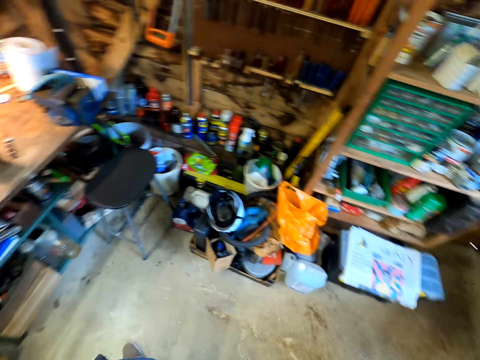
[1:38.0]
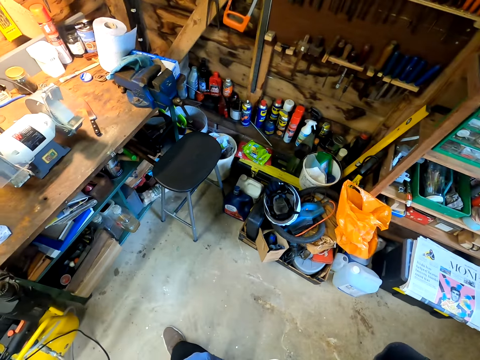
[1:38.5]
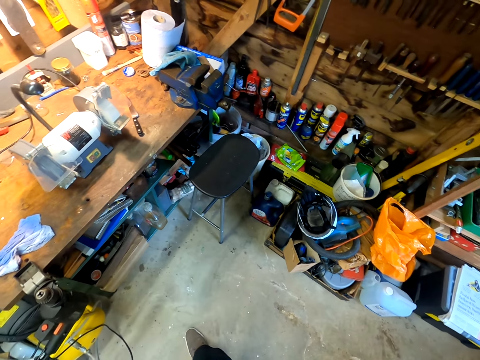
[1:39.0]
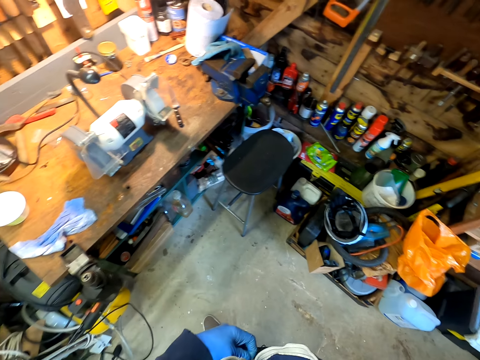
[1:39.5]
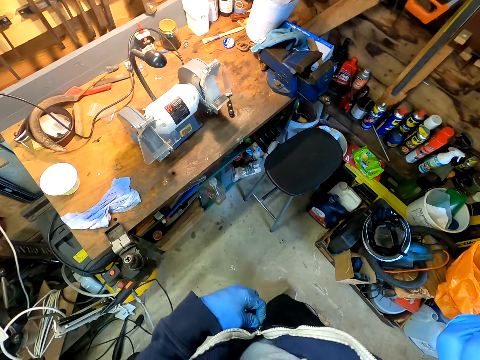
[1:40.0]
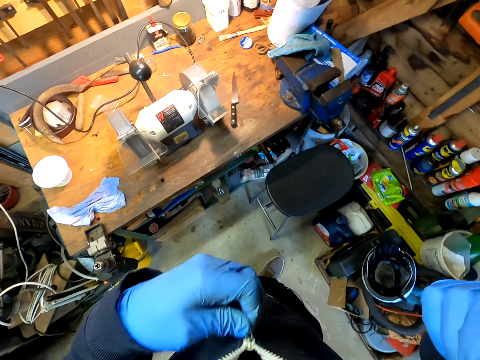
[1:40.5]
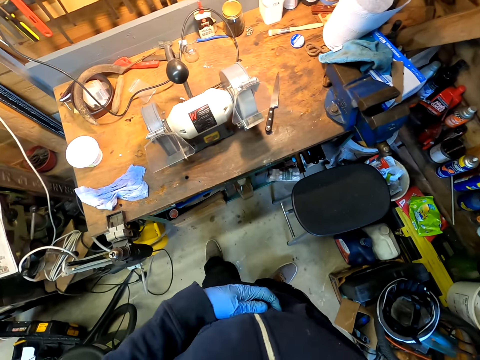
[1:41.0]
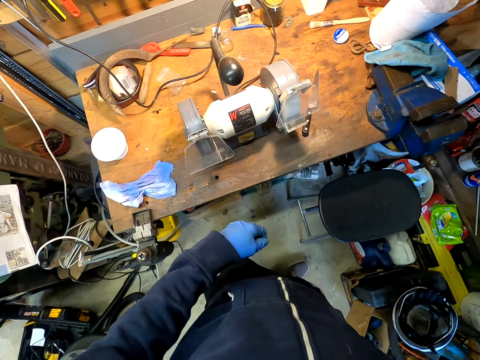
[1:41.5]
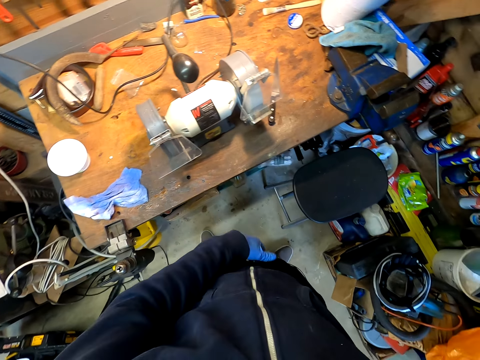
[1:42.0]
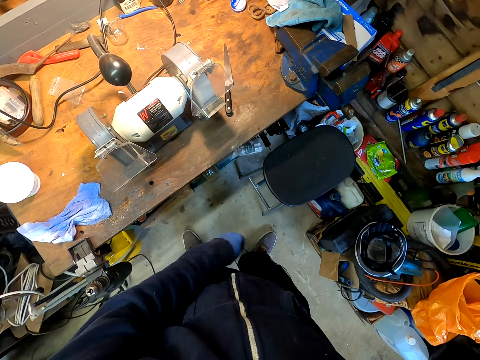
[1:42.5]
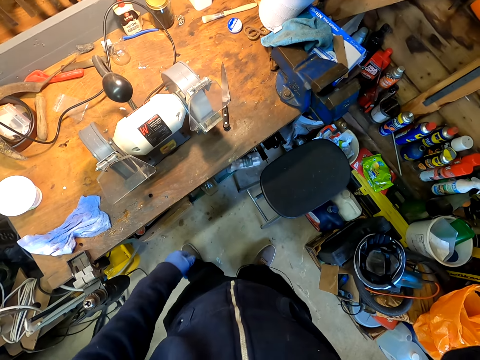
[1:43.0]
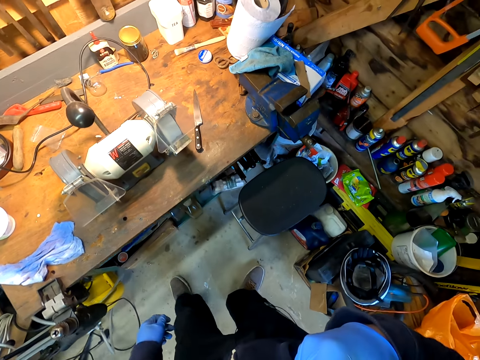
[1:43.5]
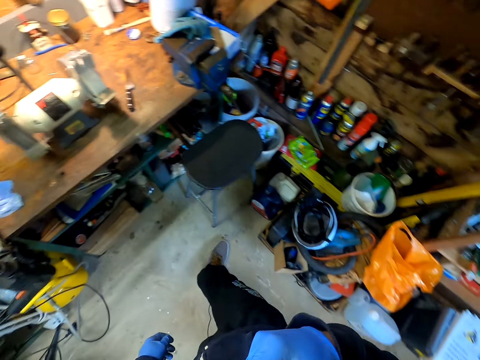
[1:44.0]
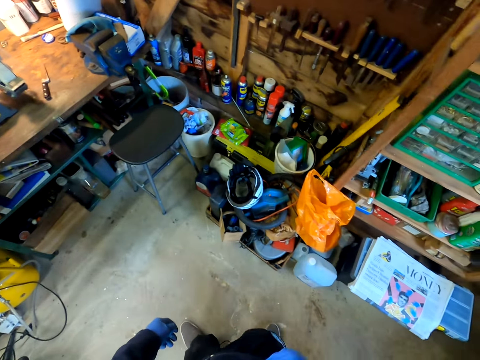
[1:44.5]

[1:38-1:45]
The camera wearer converses with something. They turn left. They zip the sweater jacket. They walk around the garage. They adjust the cable. They walk backwards around the garage.
